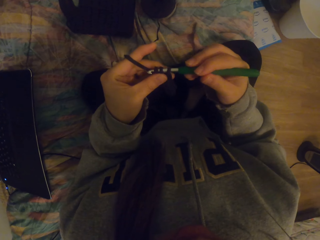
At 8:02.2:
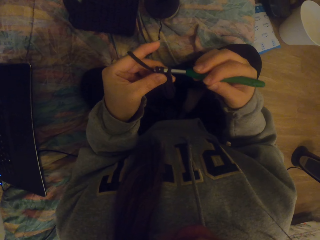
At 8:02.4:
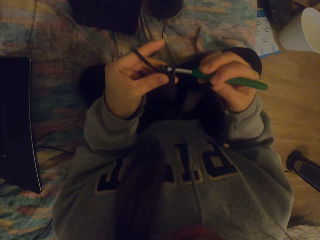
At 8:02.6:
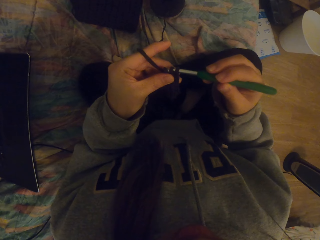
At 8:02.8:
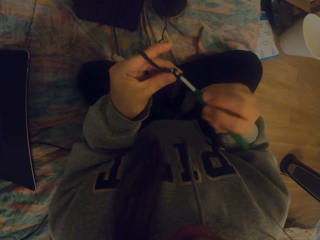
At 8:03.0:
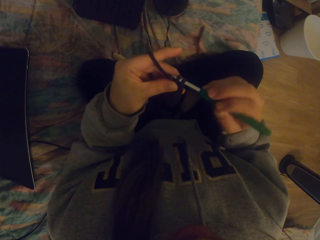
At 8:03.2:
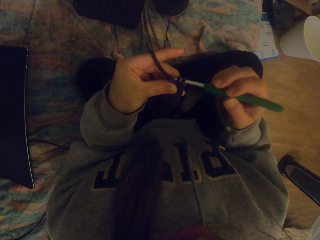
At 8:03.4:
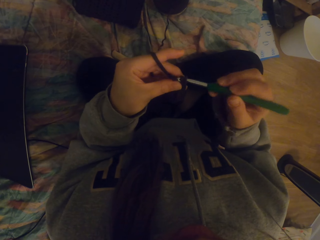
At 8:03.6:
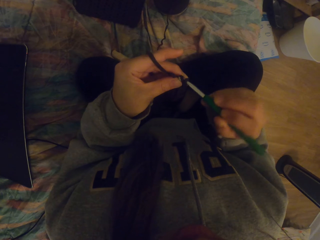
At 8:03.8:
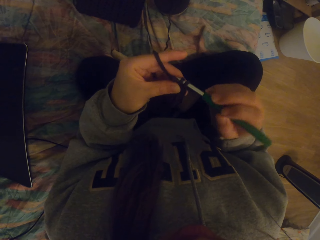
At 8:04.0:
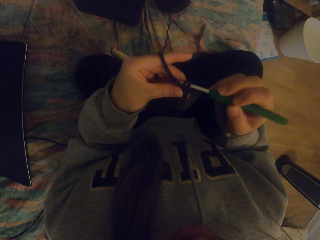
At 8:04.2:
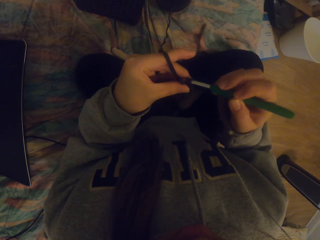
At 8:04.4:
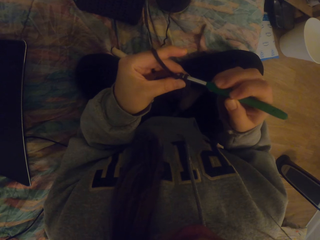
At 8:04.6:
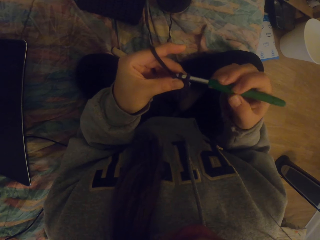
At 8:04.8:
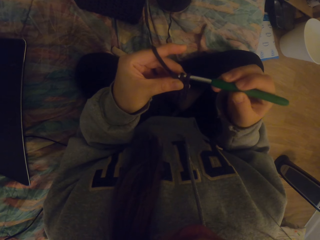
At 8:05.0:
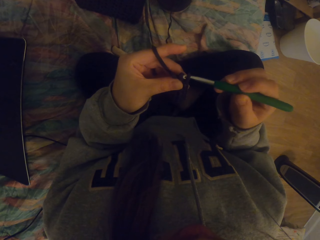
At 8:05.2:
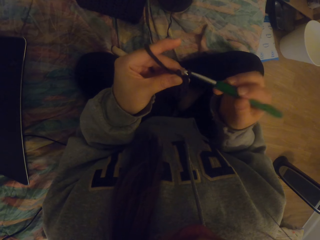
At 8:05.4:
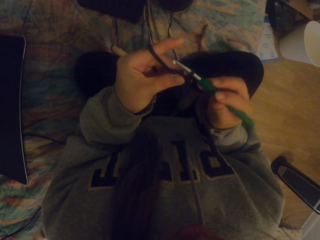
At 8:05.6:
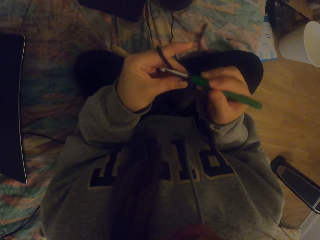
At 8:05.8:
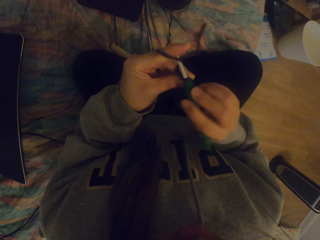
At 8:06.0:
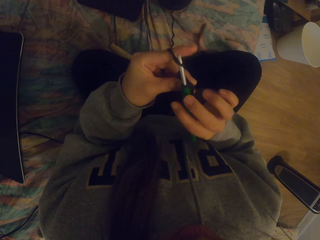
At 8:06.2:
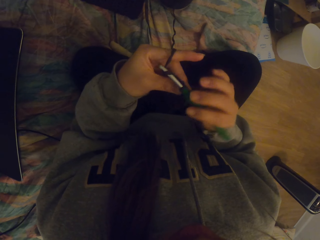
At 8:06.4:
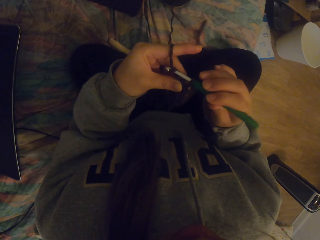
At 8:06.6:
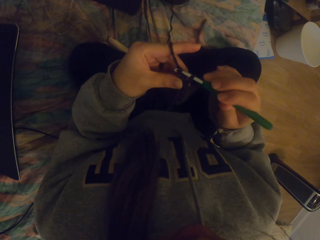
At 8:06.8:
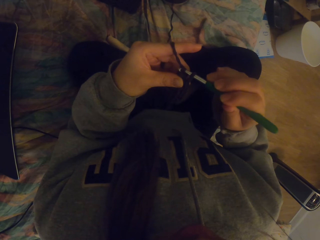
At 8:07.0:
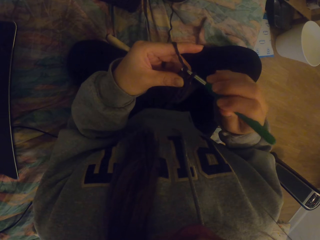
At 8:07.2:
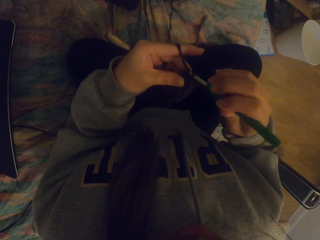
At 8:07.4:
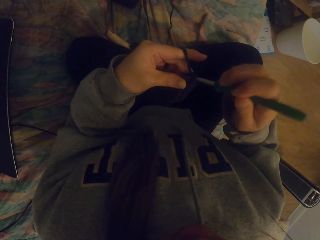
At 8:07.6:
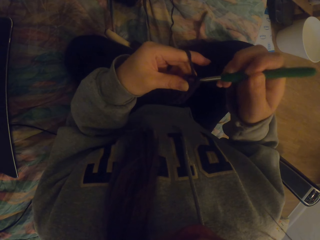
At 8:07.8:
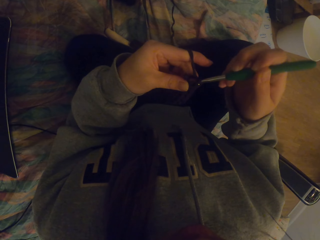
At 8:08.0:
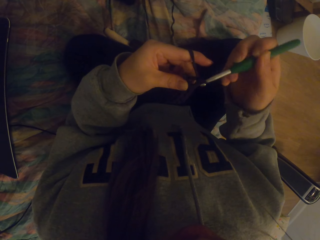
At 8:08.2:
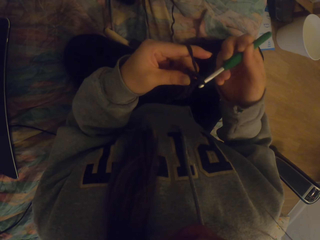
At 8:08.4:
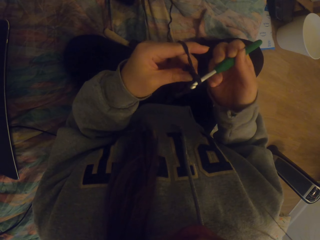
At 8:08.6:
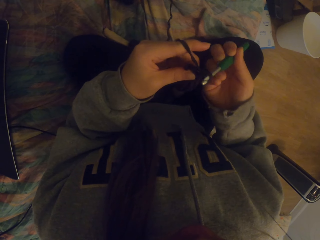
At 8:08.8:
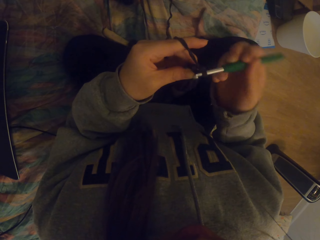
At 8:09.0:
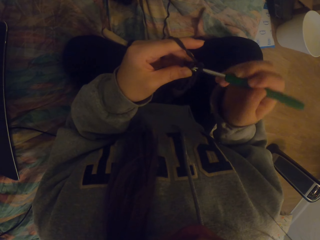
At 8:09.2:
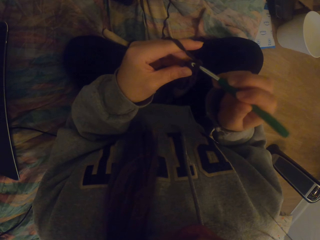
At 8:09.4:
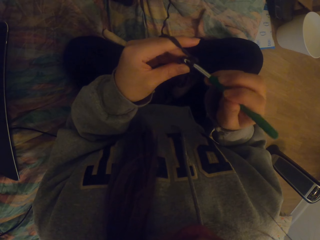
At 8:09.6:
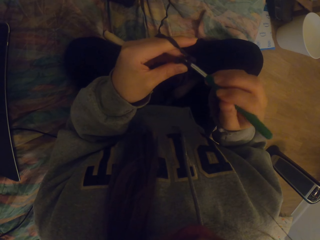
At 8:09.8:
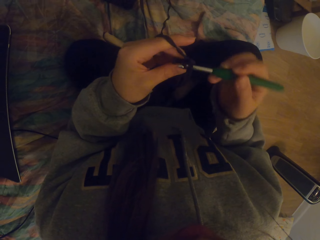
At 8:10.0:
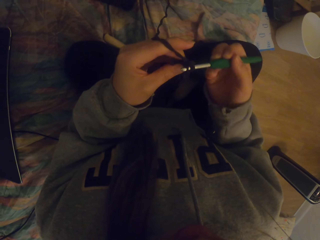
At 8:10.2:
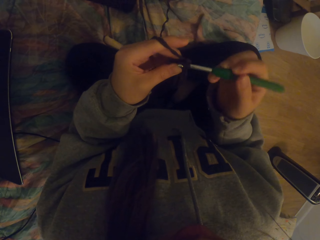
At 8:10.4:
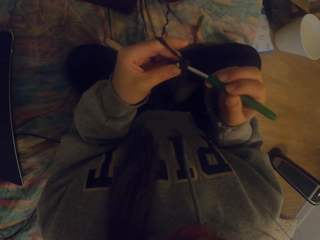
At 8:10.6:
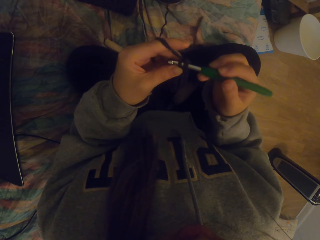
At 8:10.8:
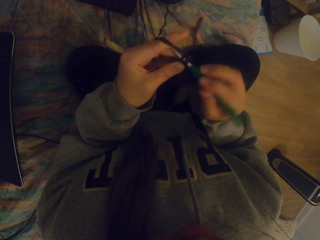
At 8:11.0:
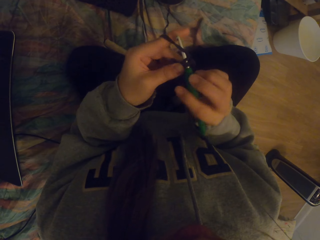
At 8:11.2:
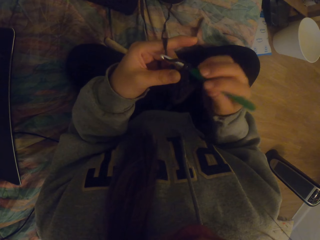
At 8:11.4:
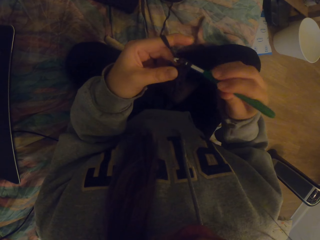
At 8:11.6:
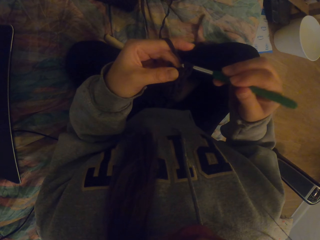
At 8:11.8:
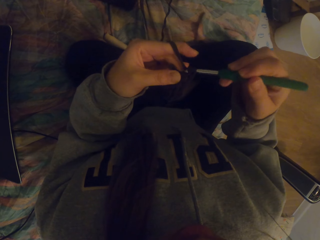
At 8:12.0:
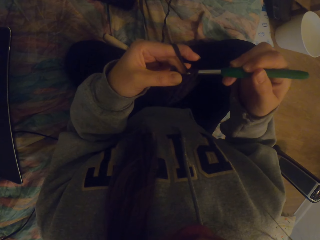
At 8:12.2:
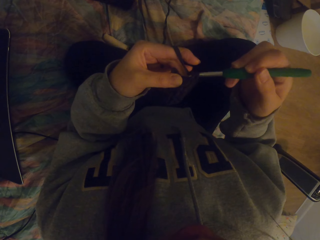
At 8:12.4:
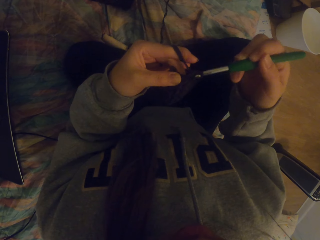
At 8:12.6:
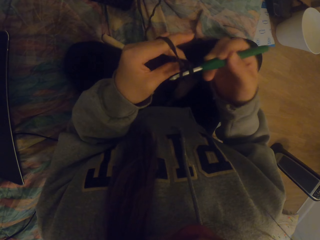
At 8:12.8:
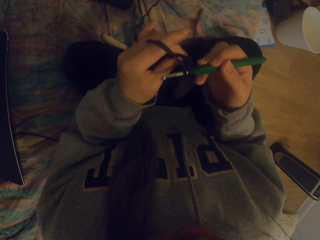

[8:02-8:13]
The camera wearer crochets fabric with a crochet hook.

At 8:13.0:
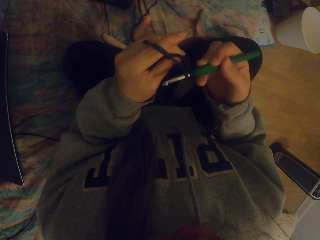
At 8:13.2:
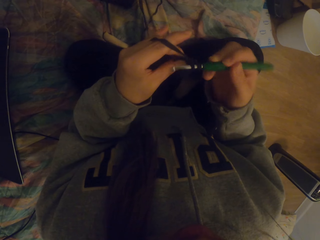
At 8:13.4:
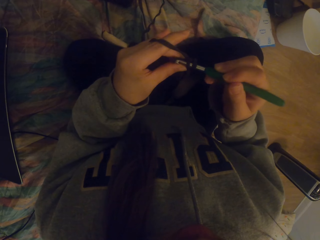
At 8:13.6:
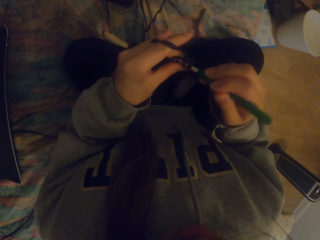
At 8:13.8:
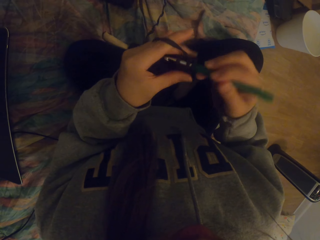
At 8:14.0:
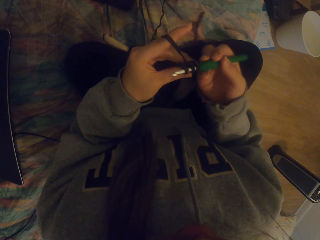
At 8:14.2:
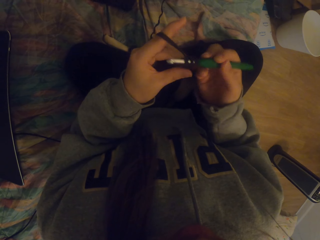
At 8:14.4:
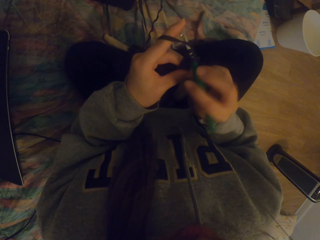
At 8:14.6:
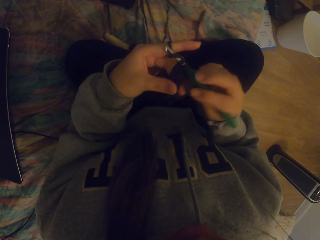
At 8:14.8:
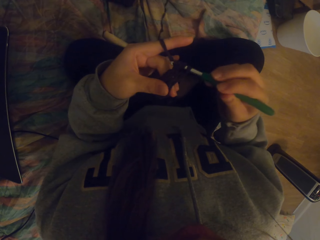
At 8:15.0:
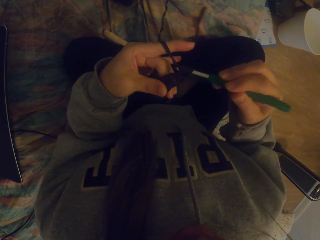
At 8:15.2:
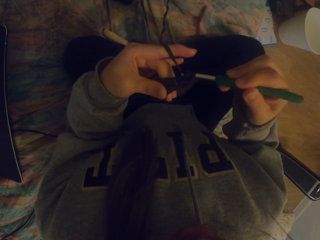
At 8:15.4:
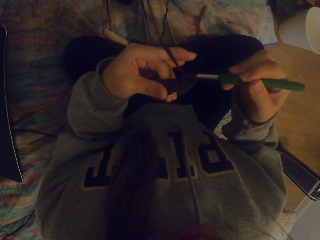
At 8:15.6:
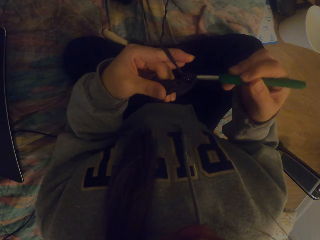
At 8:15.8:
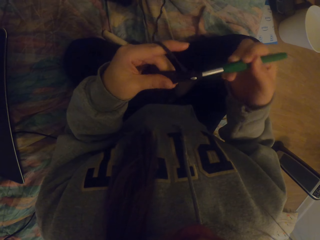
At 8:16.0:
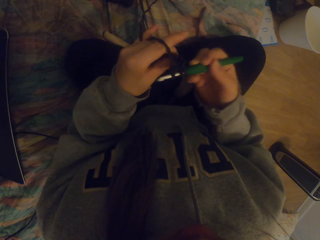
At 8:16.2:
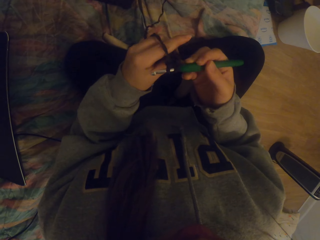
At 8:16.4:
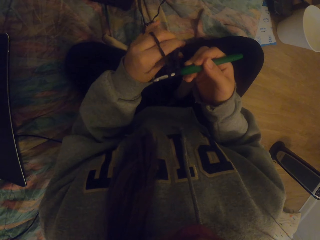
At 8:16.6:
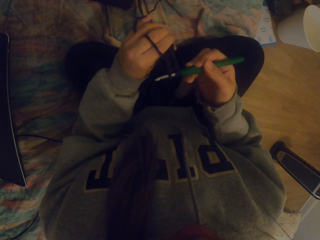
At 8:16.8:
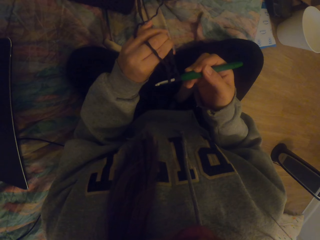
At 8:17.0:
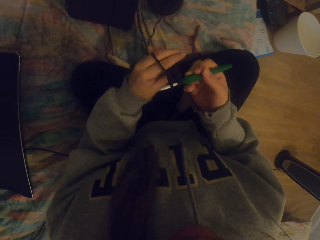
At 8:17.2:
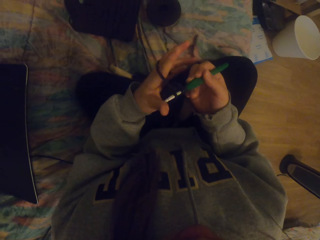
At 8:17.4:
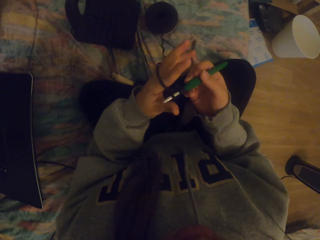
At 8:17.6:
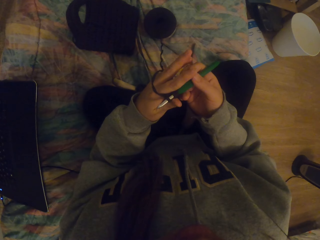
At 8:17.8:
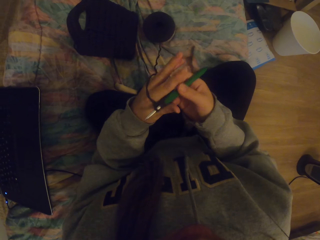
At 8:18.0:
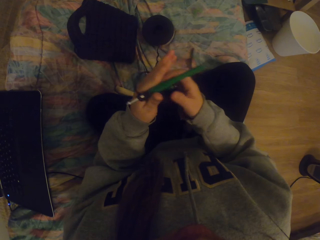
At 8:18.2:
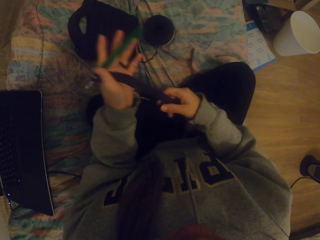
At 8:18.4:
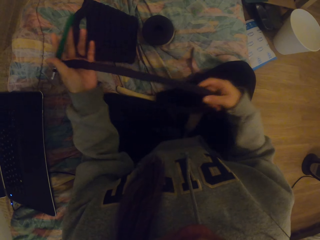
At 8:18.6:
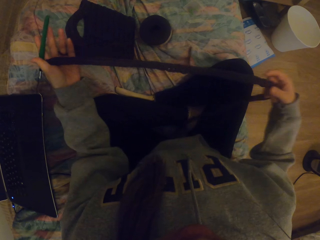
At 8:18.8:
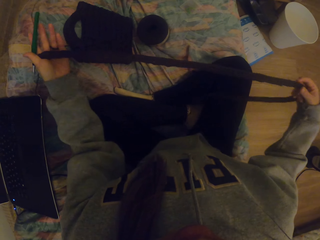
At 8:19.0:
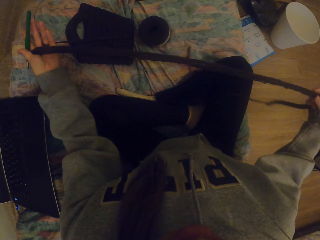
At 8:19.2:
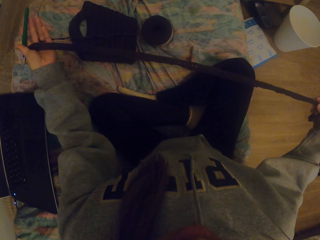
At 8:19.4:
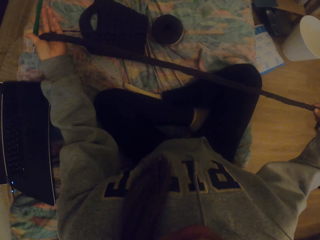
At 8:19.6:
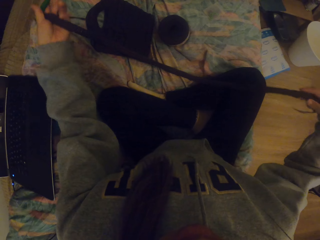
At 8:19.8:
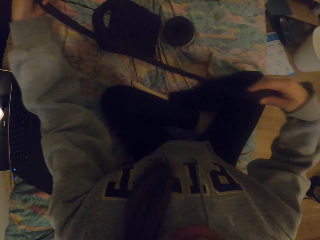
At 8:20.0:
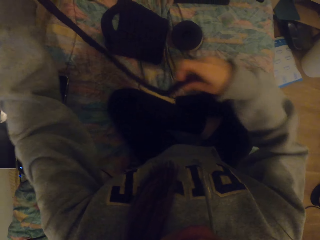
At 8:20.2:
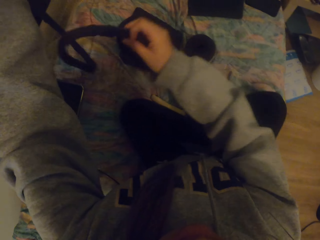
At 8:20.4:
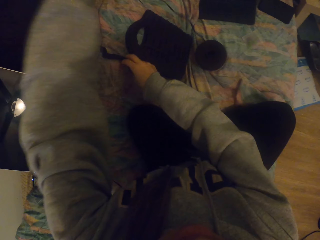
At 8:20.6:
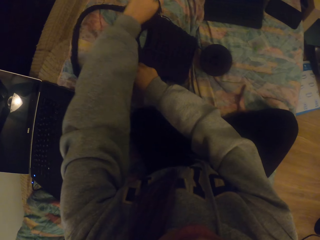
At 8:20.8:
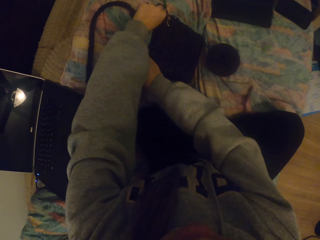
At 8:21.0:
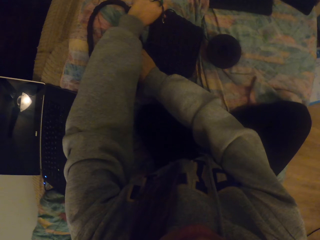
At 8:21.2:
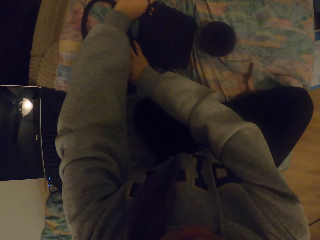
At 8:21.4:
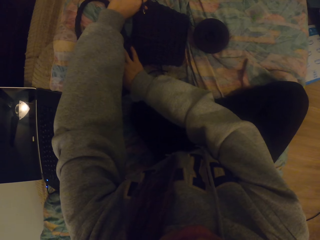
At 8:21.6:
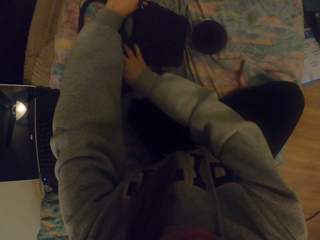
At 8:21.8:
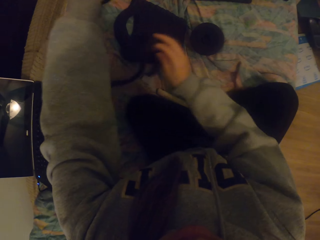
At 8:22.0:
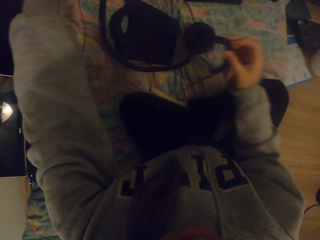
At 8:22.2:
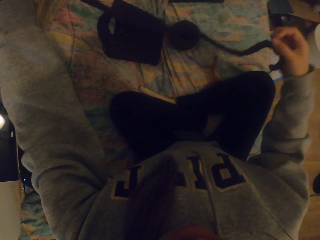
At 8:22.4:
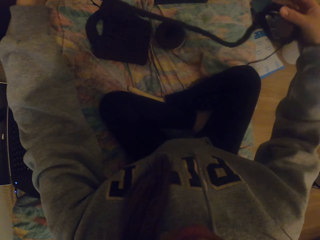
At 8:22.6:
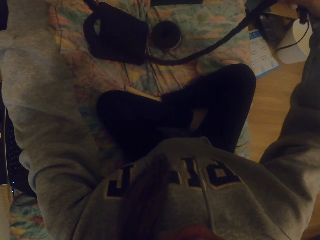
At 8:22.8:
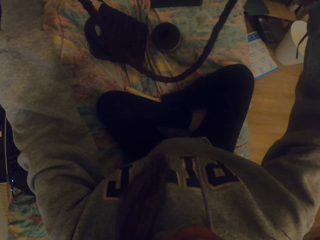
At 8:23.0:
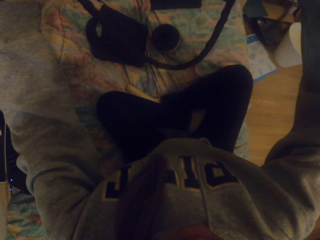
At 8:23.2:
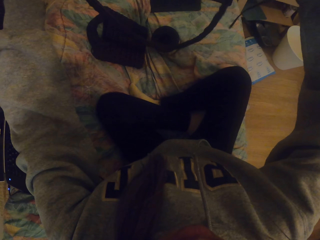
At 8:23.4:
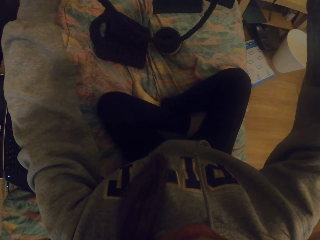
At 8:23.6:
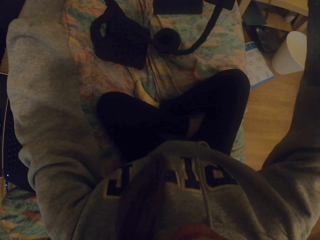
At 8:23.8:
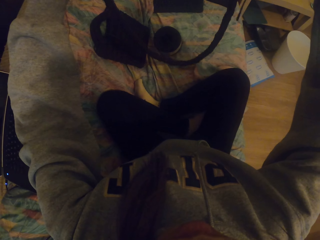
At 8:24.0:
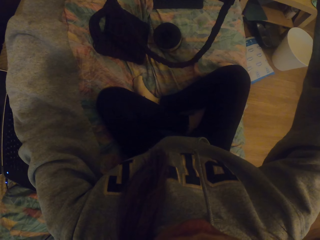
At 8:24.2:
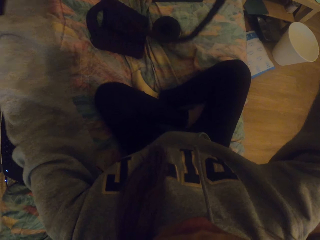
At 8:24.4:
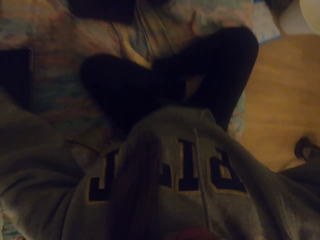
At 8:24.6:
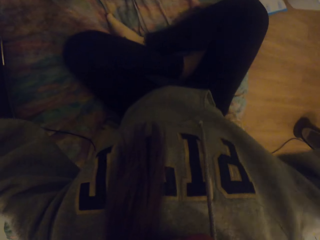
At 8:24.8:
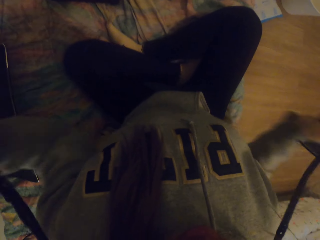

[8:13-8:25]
The camera wearer tightens the knitted fabric or crochet, straightens the knitted fabric, puts the knitted fabric on the pillow, and holds the knitted fabric. They put the crochet around the neck.
